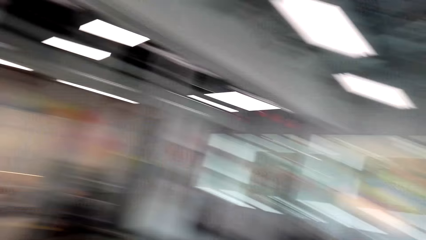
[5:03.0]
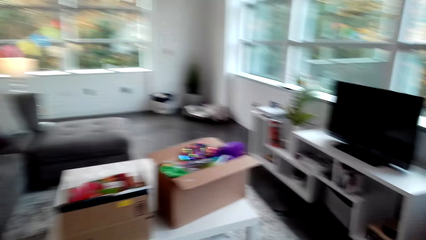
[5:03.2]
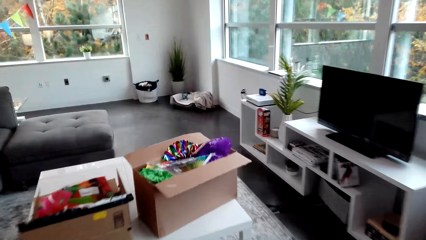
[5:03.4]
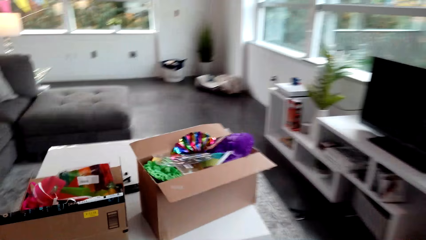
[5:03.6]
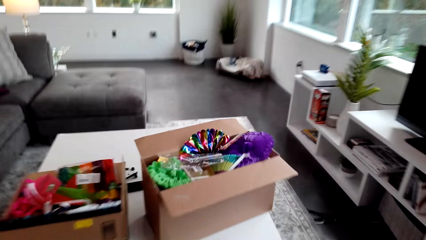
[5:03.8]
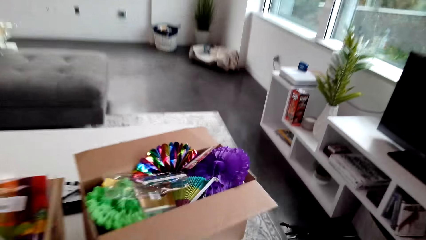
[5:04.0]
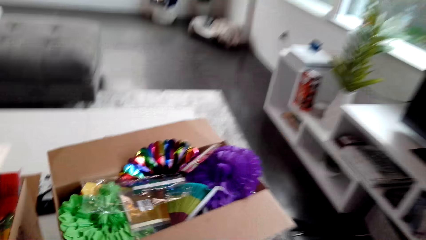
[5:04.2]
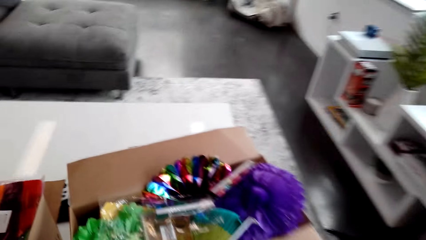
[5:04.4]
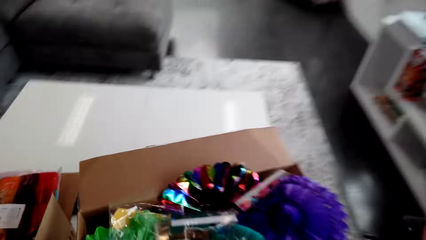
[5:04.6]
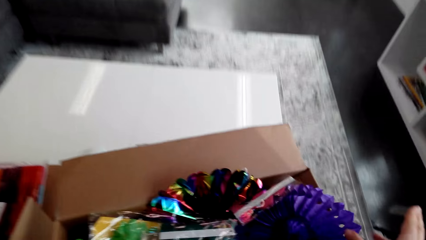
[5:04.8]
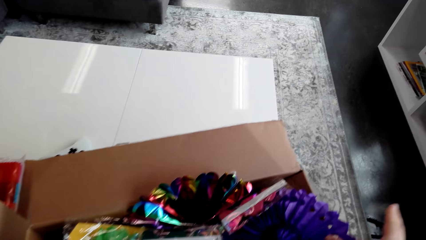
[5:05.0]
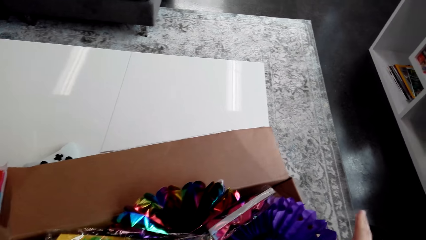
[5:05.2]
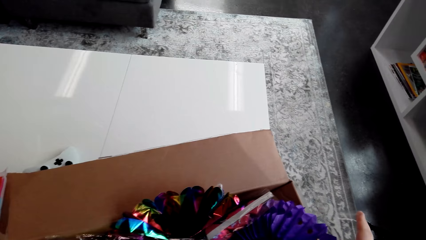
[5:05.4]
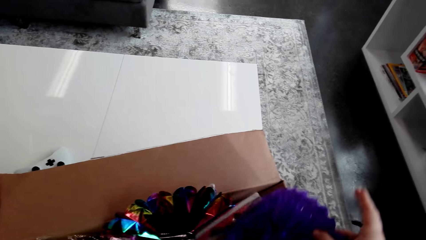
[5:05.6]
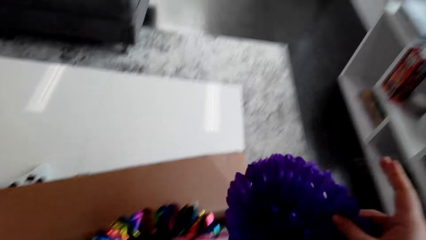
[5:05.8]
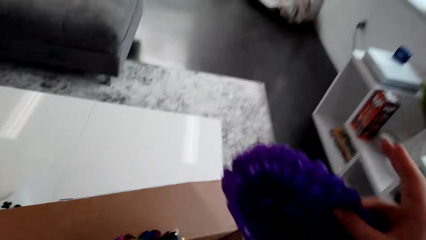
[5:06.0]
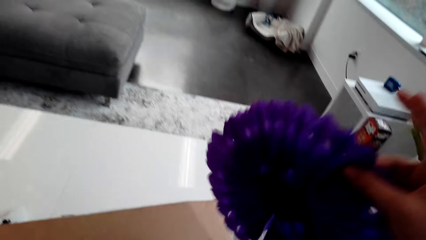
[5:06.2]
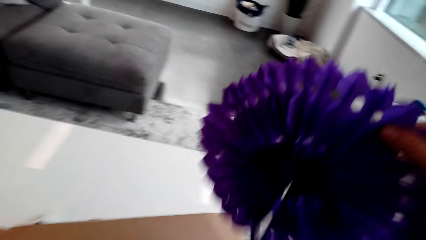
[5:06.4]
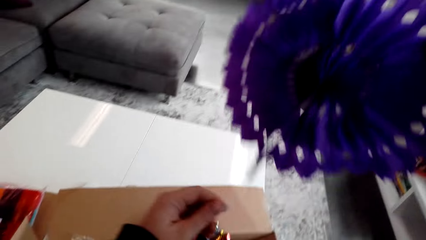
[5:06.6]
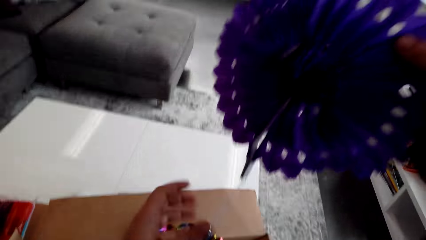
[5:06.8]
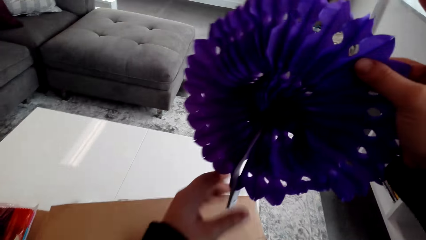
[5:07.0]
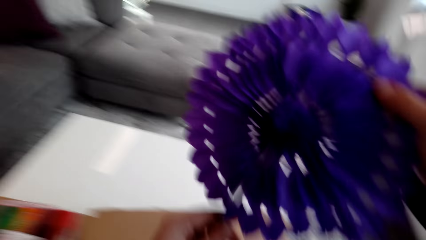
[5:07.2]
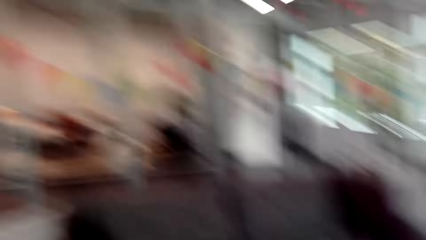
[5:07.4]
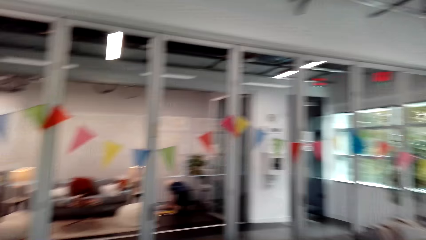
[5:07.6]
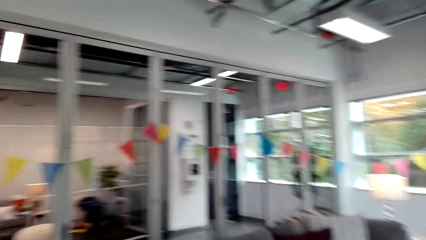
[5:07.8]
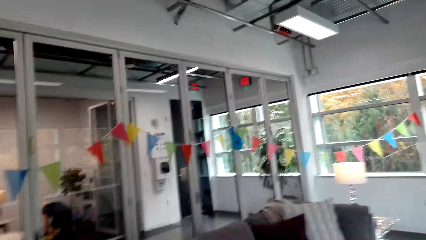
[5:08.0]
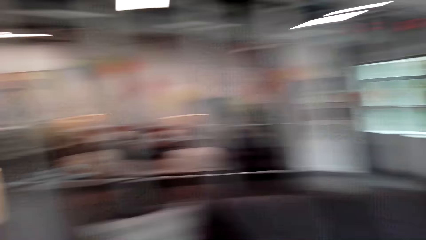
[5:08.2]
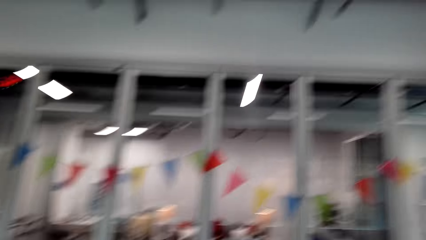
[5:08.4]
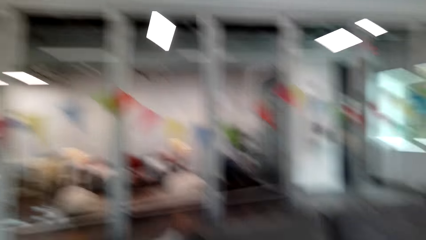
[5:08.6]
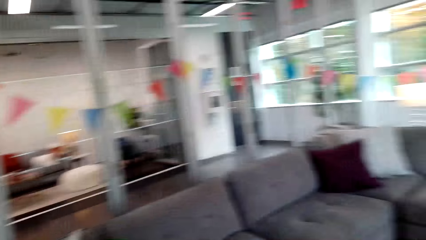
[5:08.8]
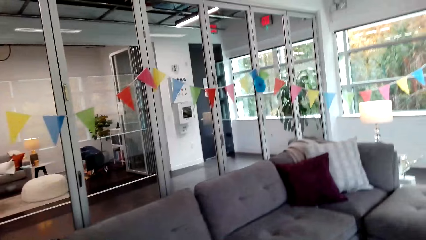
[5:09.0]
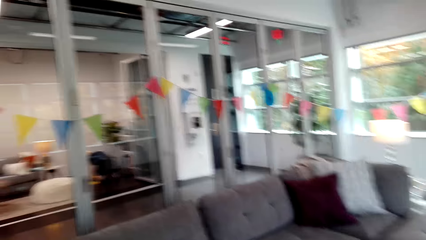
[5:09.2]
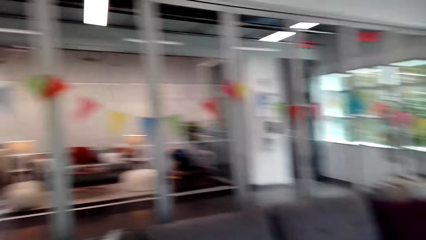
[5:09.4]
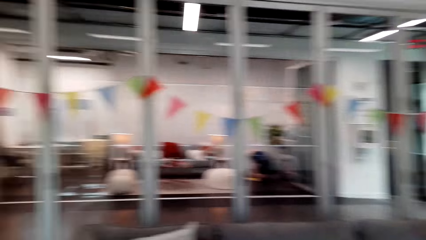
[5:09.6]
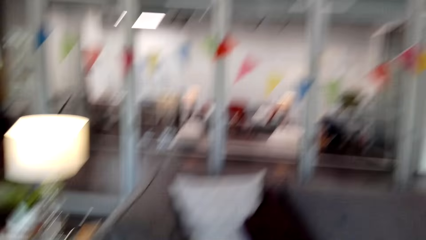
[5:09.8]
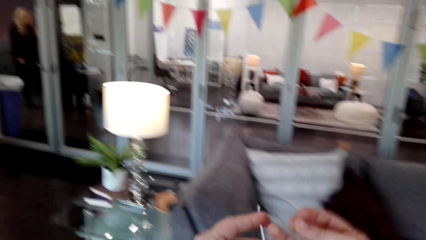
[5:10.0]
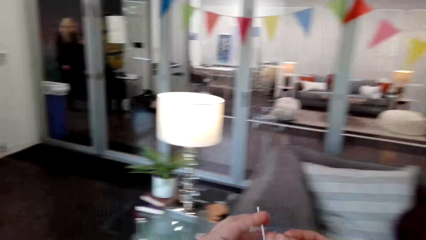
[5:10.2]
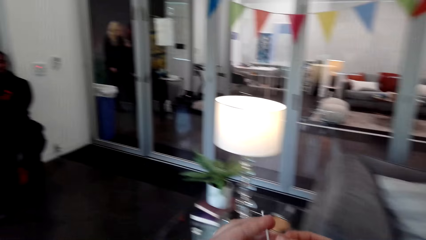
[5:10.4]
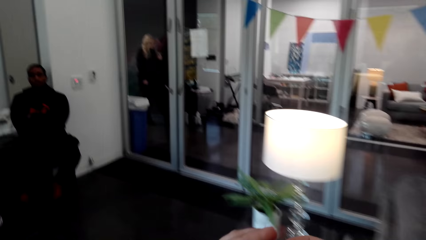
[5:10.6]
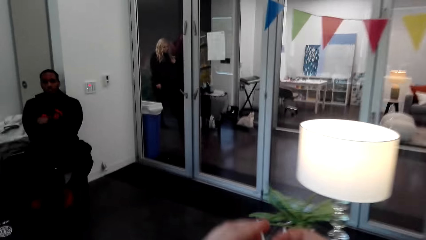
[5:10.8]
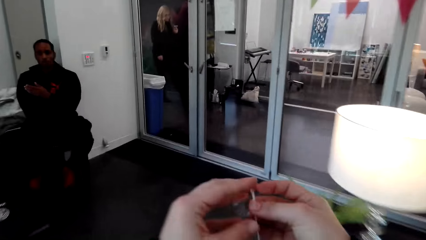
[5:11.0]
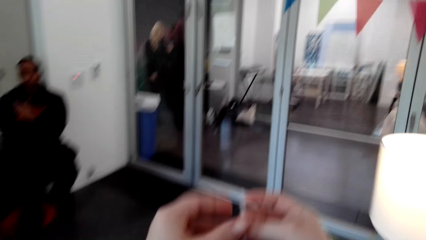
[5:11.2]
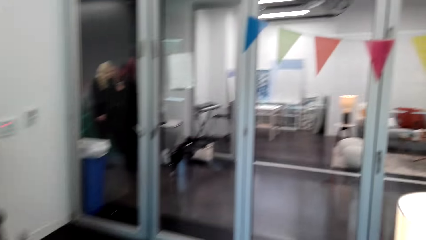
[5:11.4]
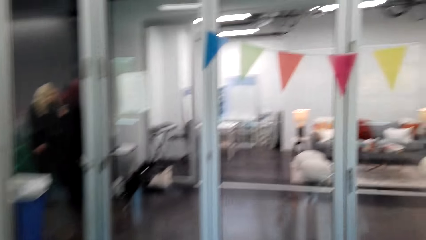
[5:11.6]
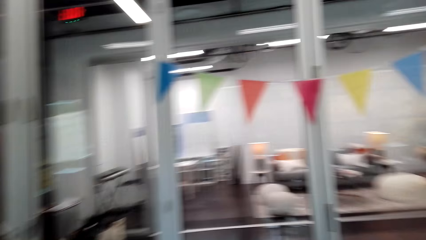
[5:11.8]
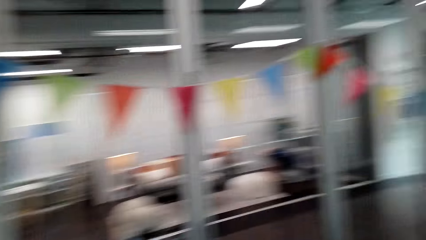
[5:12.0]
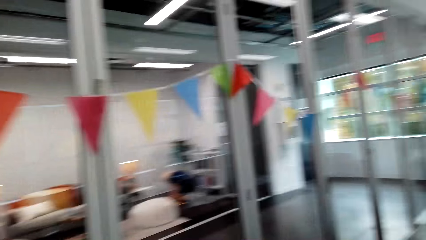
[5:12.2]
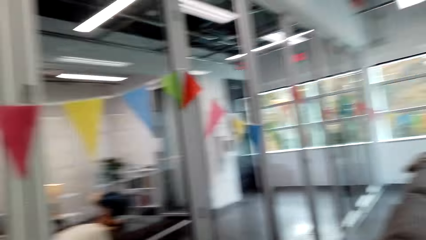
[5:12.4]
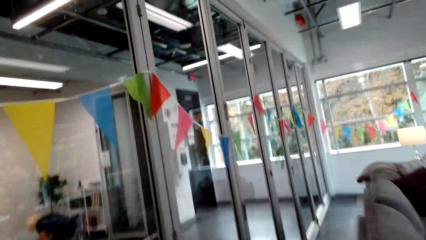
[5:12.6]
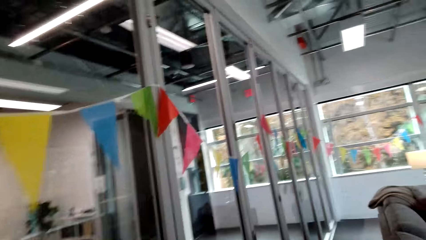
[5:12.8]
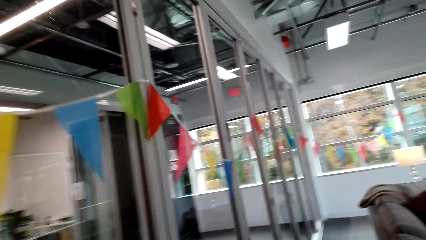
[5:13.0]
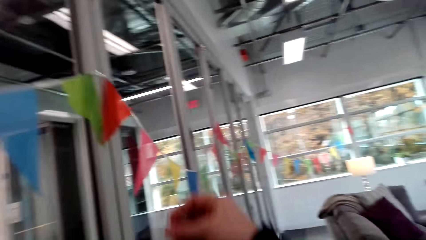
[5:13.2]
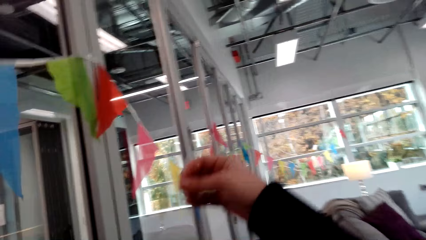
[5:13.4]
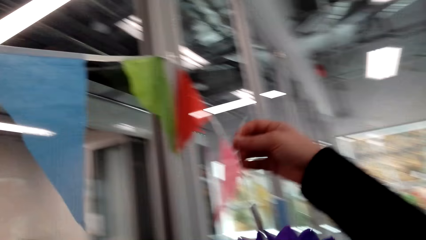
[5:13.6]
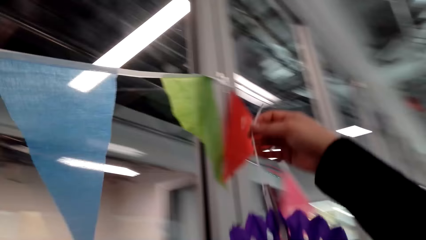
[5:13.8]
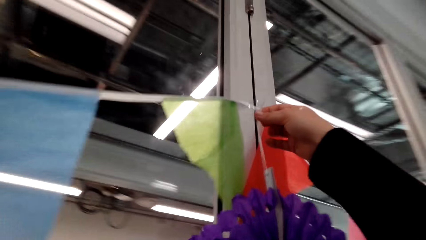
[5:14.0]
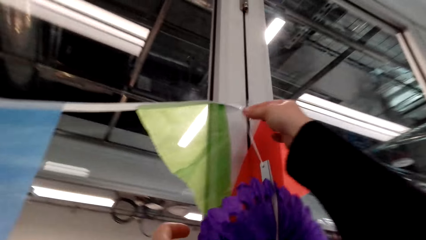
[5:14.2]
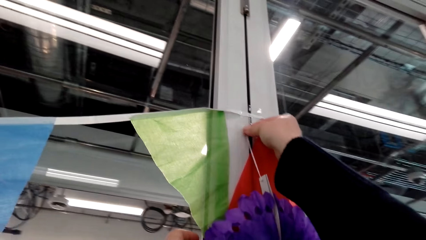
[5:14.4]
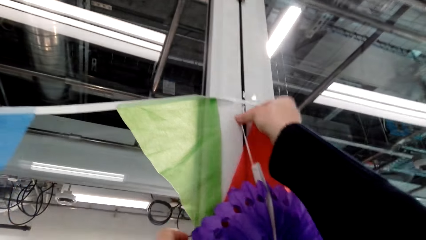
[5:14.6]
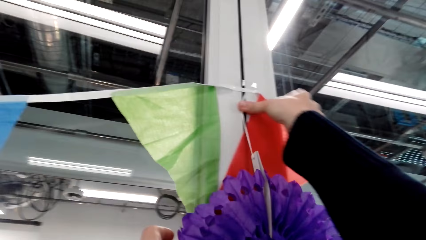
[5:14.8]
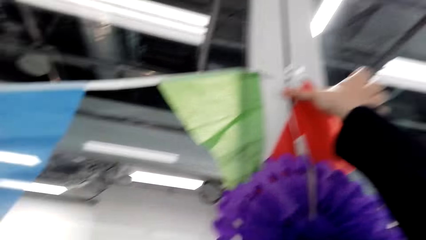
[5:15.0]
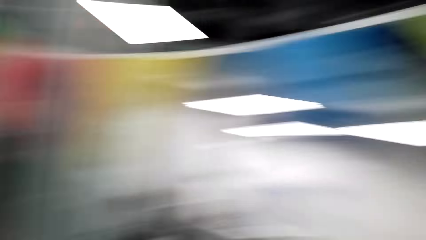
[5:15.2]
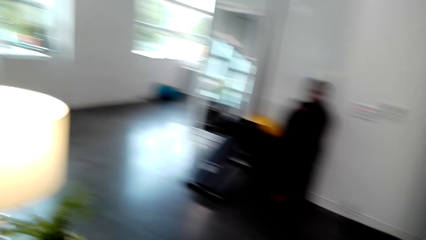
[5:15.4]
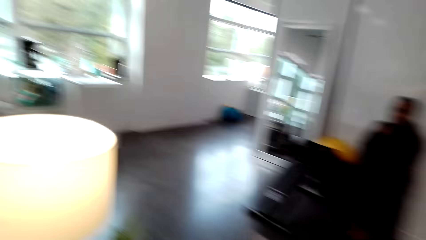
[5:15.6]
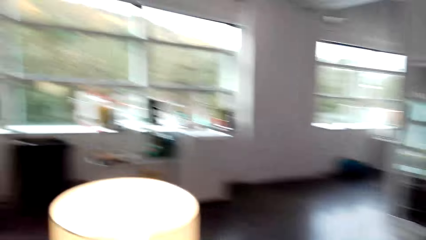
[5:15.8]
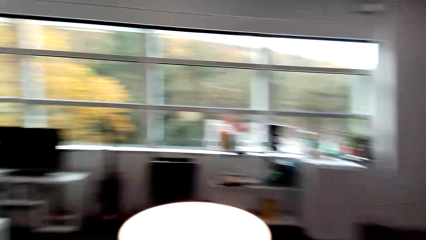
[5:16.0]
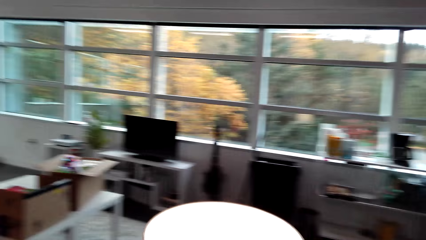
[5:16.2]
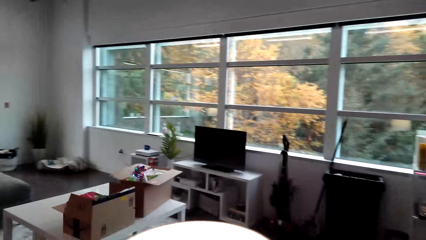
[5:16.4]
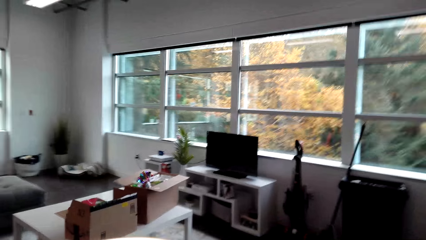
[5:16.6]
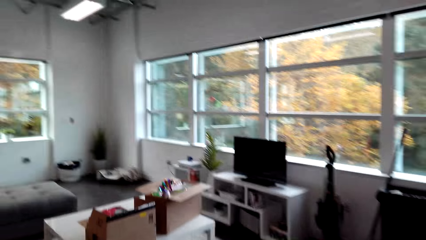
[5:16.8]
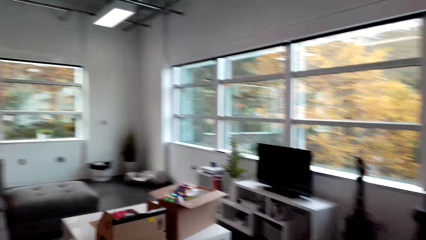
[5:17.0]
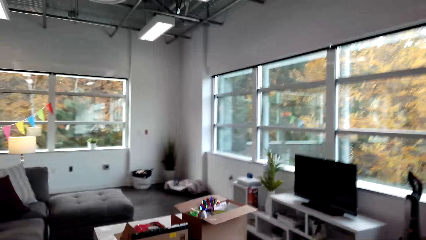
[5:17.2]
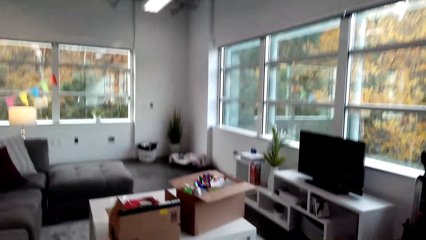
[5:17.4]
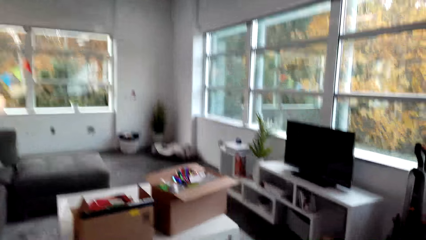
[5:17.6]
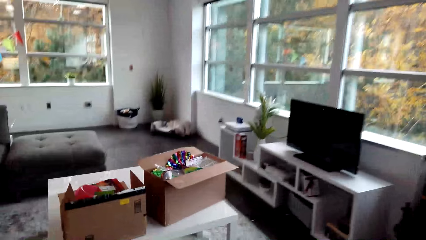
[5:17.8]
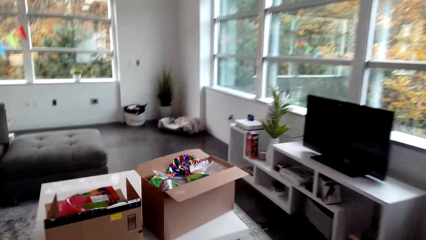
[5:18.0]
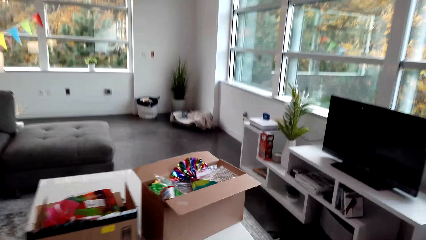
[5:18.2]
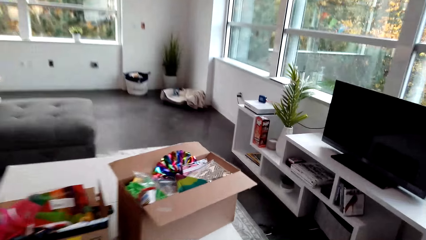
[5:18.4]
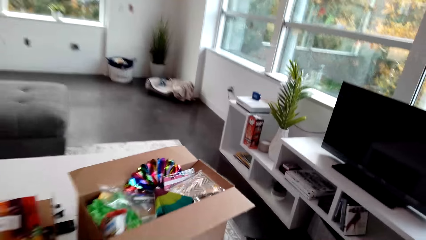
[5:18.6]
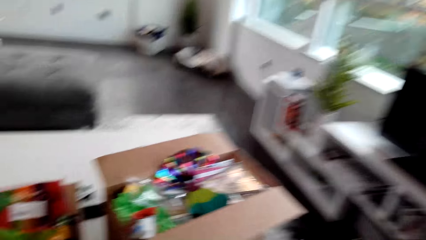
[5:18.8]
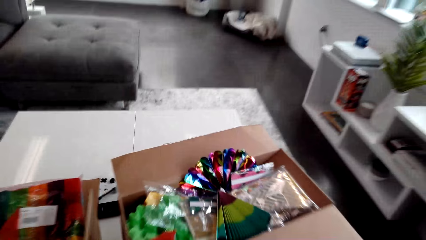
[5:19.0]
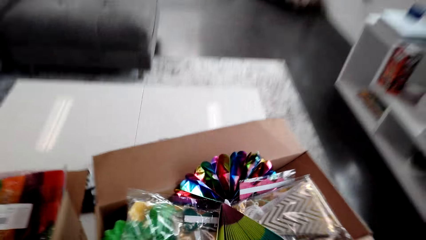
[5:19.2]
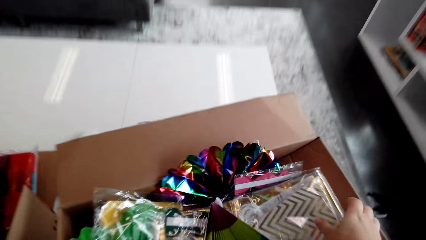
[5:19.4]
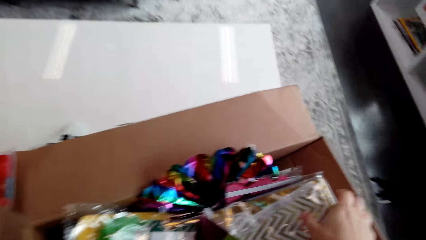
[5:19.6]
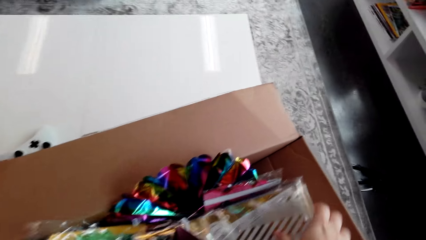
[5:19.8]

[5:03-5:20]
The camera wearer picks the ribbon or flower. They move around the room. They hang the flower on the window. They stick the ribbon on the wall with a cello tape. They move around the room.
